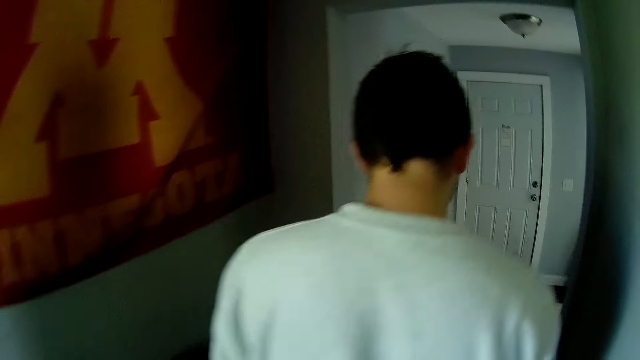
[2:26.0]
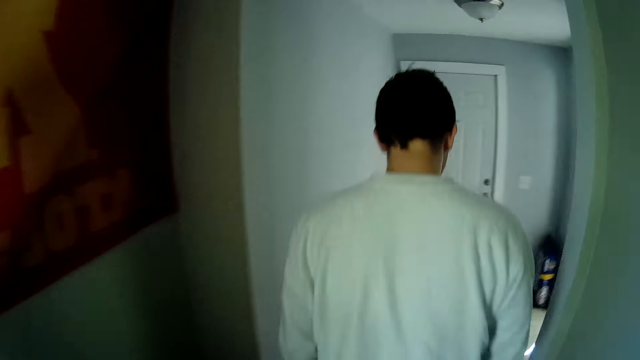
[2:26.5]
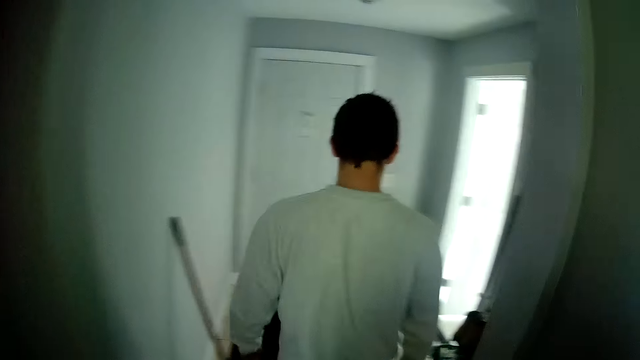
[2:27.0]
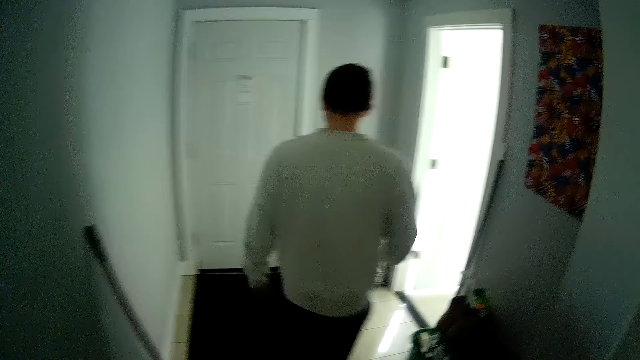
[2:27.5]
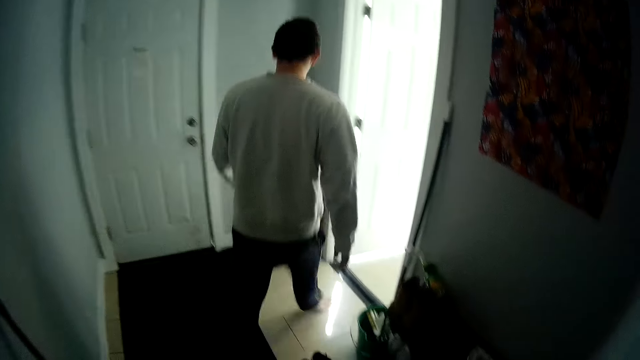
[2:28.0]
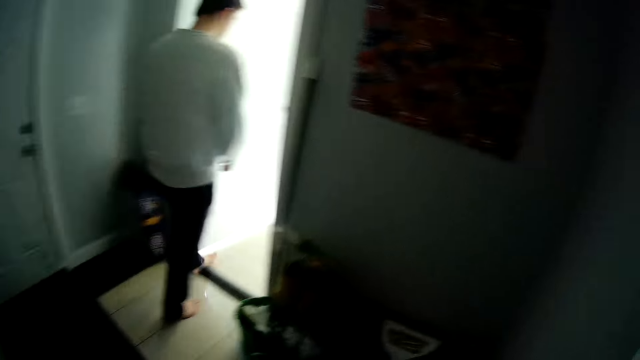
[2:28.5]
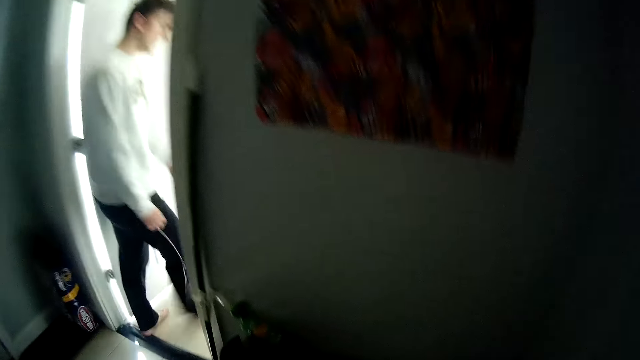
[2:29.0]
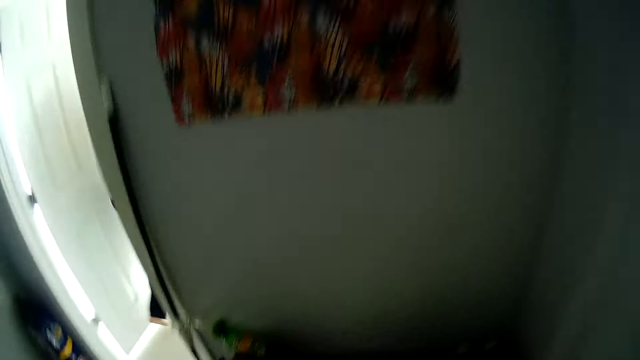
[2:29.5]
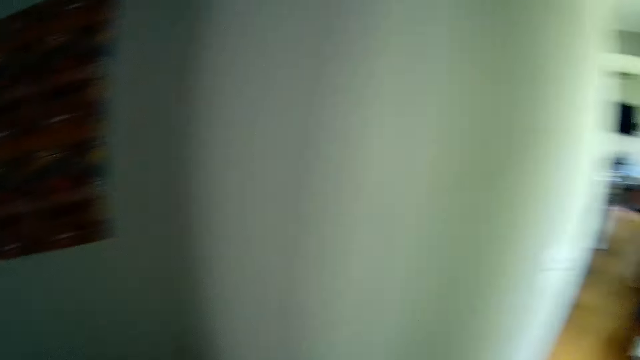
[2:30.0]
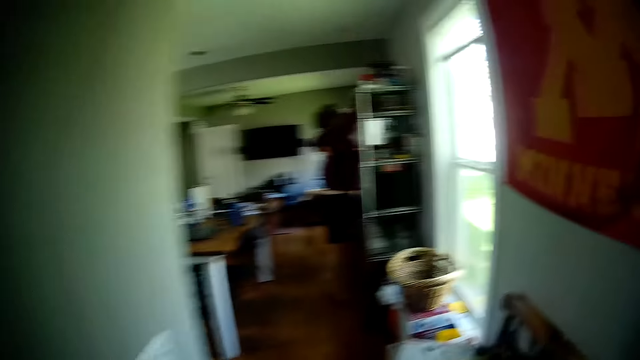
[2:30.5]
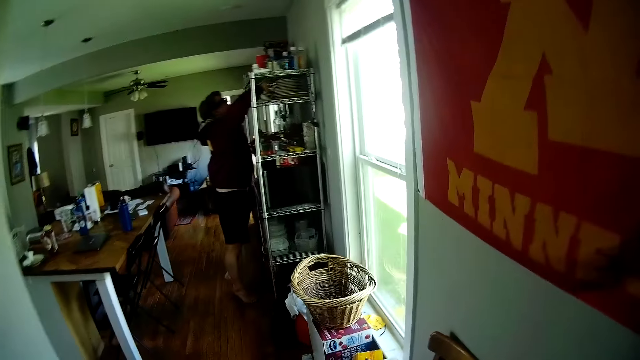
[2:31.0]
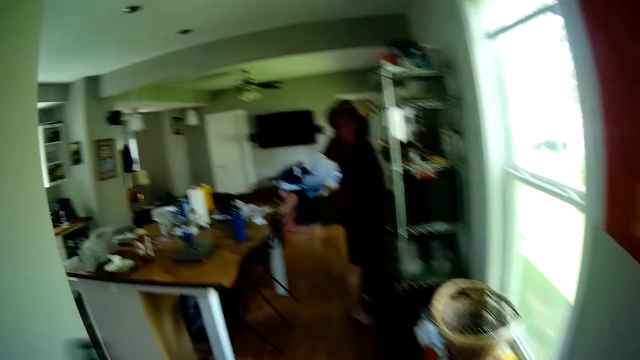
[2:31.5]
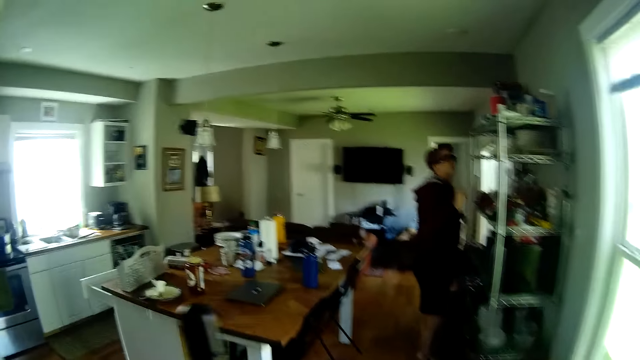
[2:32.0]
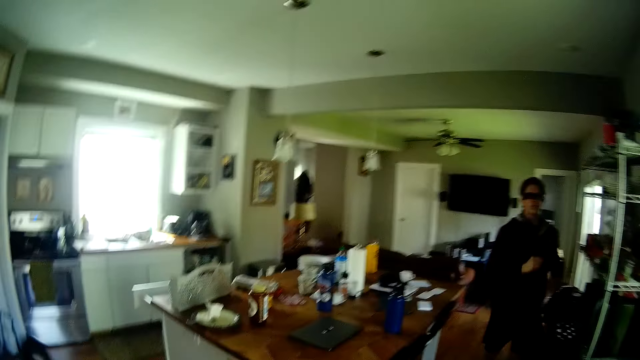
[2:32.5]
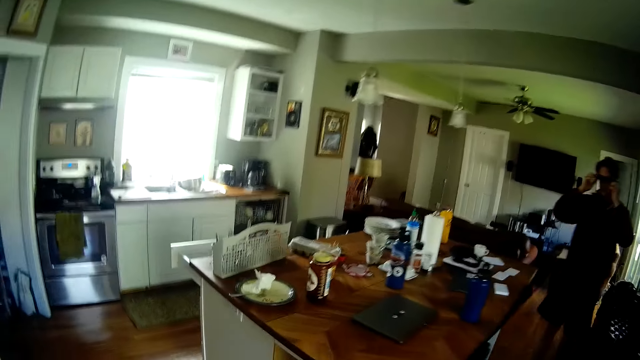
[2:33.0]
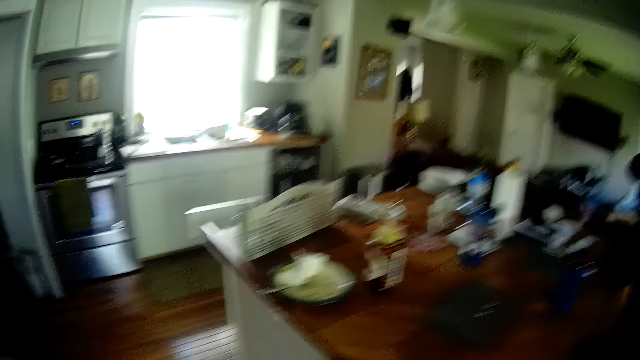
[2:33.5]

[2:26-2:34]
A person walks in a kitchen. The camera wearer converses with the person. The person converses with the camera wearer. The camera wearer walks to the kitchen. A man puts the plates in his hands in the shelf. The camera wearer converses with the man. The man adjusts his glasses or the camera with both hands.

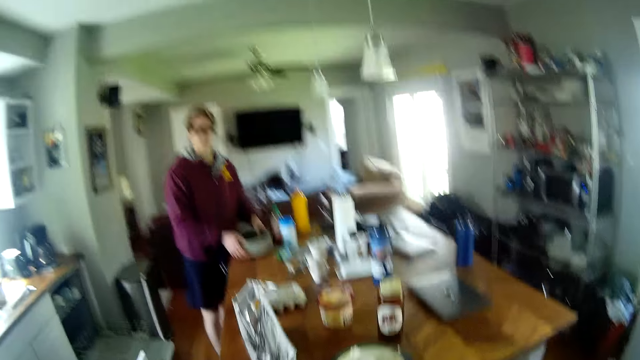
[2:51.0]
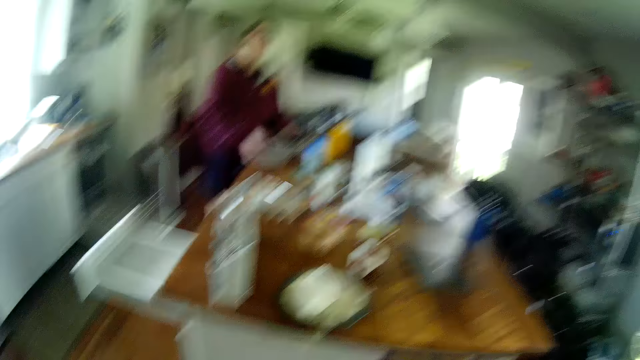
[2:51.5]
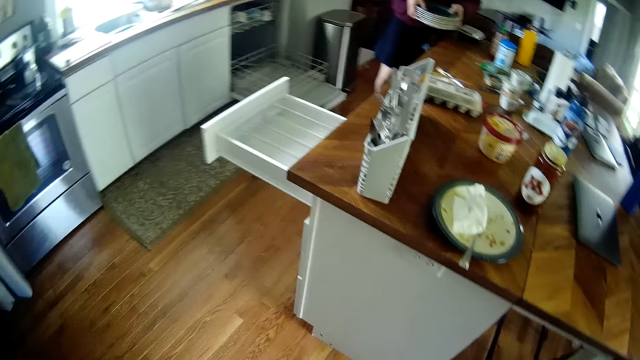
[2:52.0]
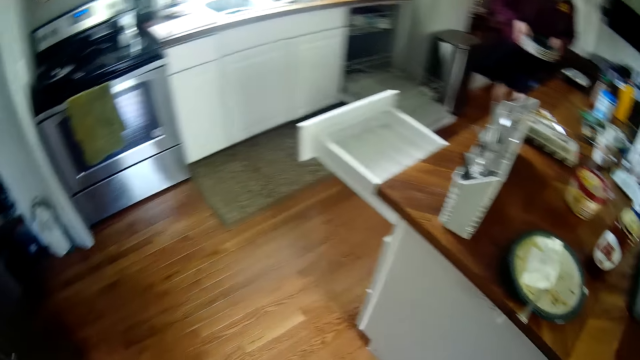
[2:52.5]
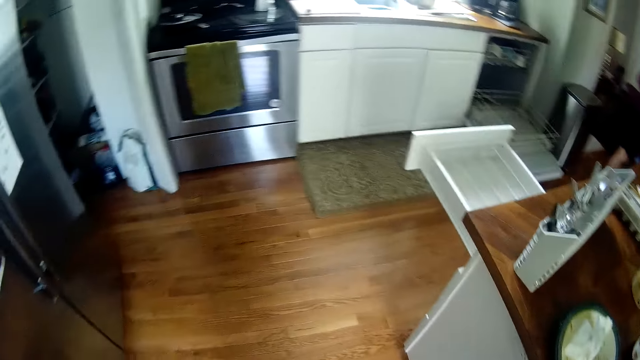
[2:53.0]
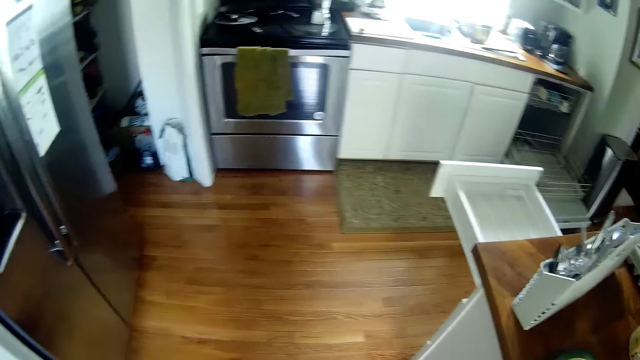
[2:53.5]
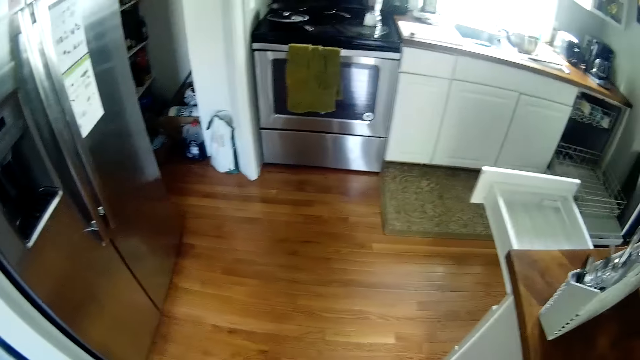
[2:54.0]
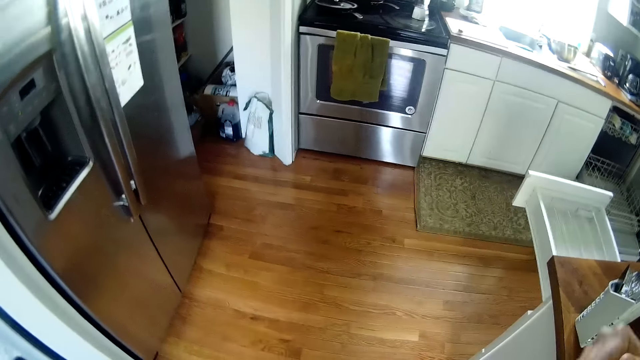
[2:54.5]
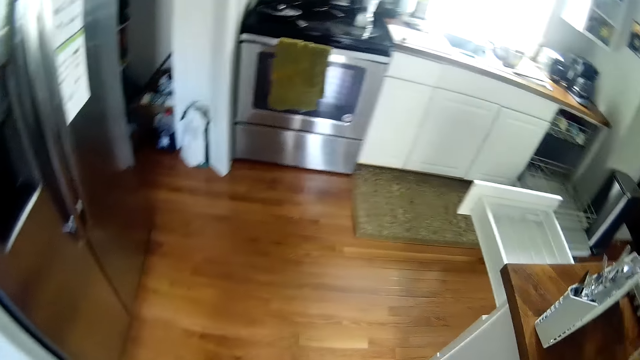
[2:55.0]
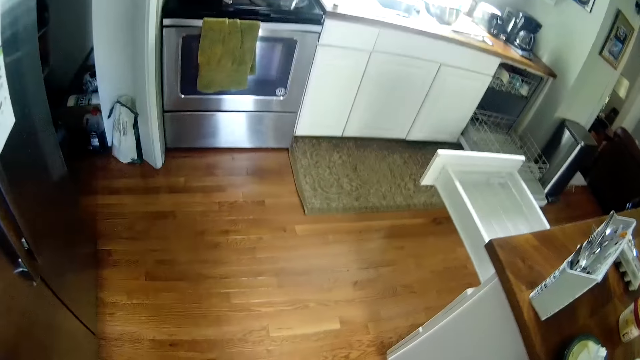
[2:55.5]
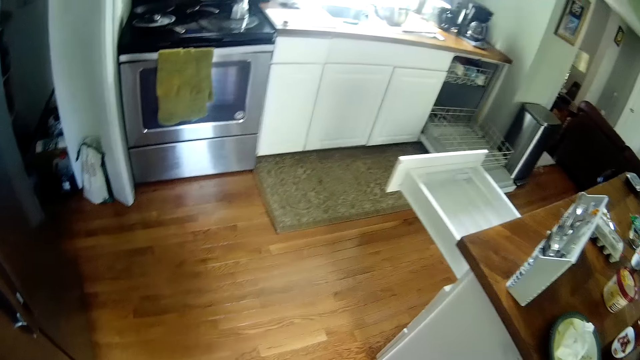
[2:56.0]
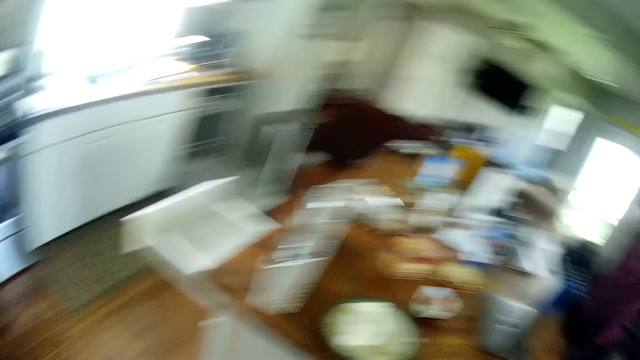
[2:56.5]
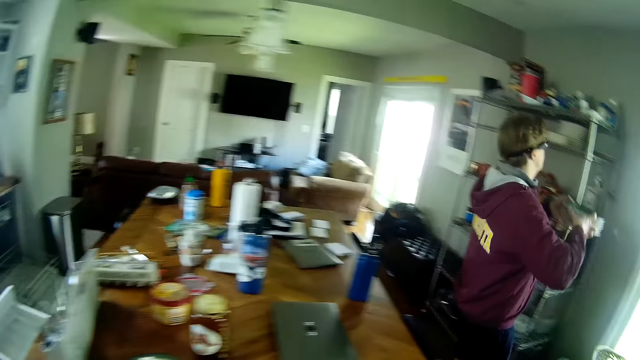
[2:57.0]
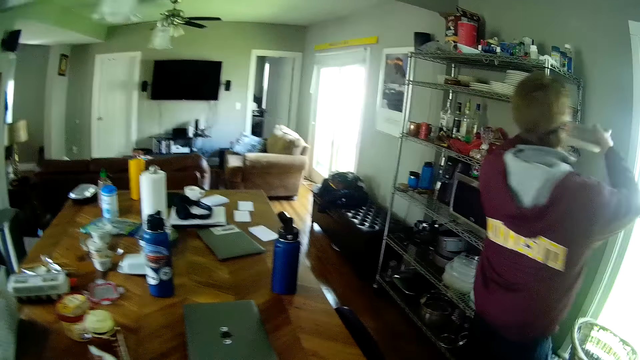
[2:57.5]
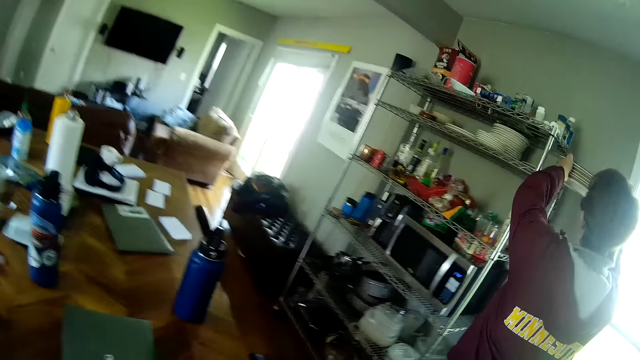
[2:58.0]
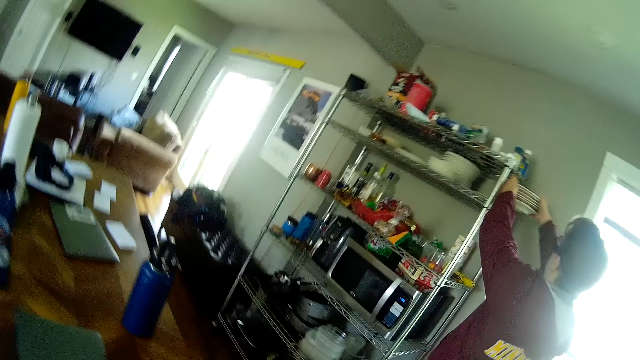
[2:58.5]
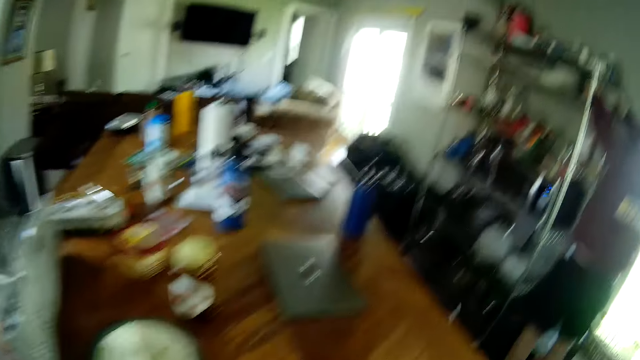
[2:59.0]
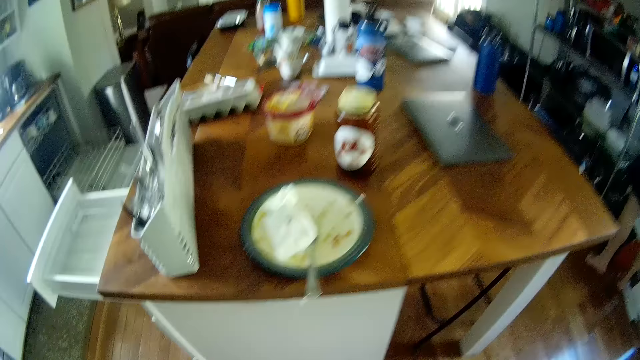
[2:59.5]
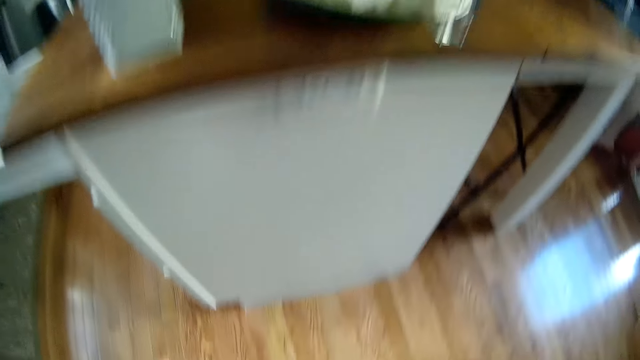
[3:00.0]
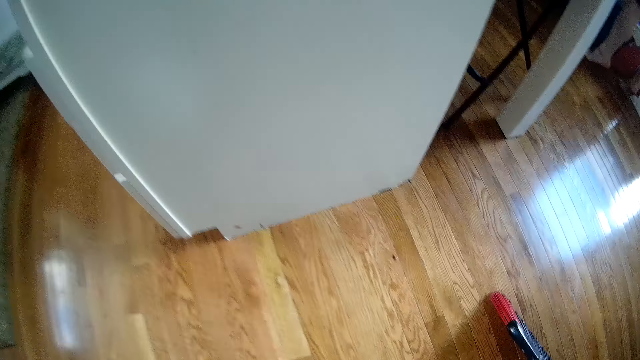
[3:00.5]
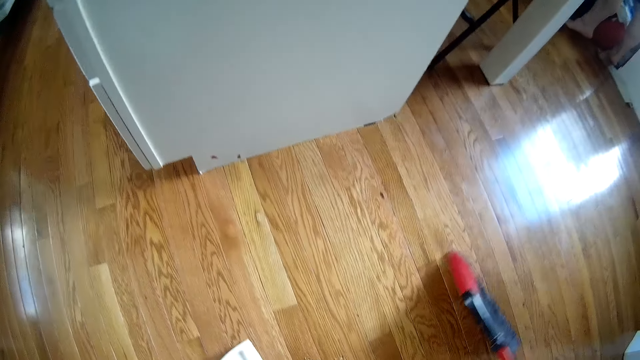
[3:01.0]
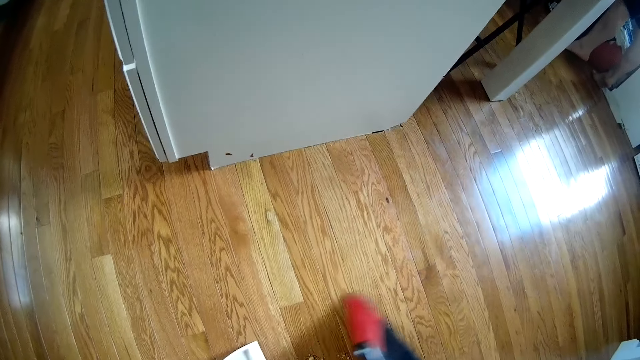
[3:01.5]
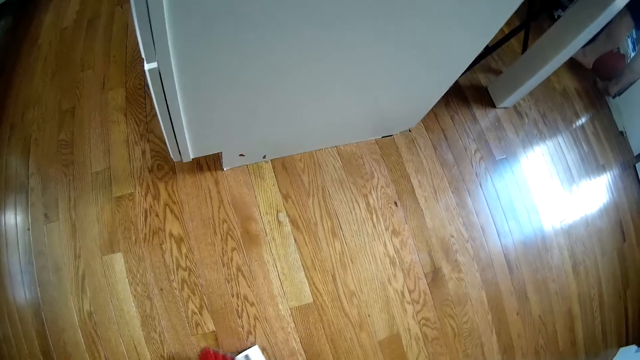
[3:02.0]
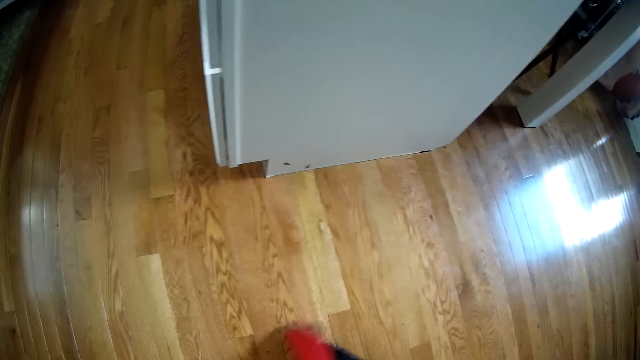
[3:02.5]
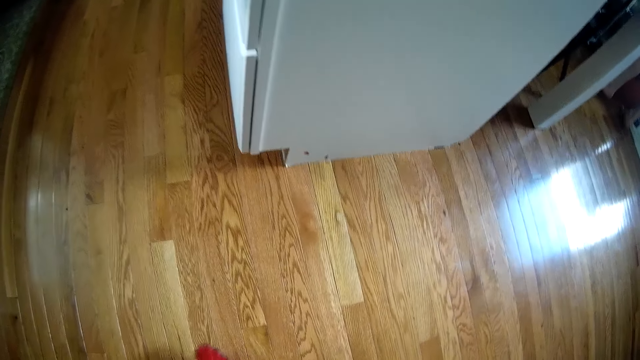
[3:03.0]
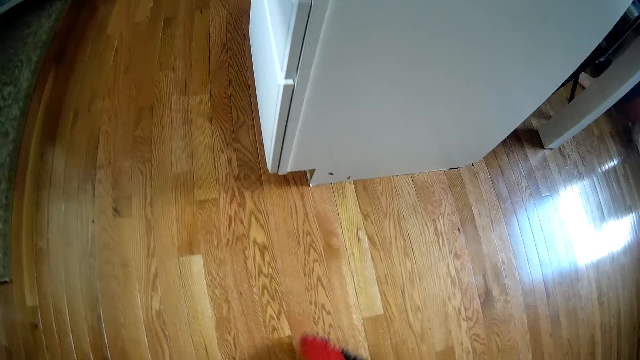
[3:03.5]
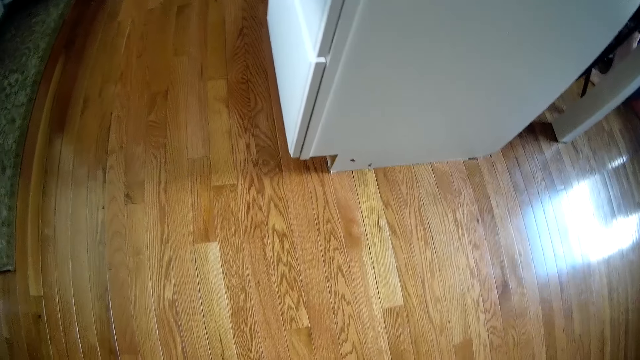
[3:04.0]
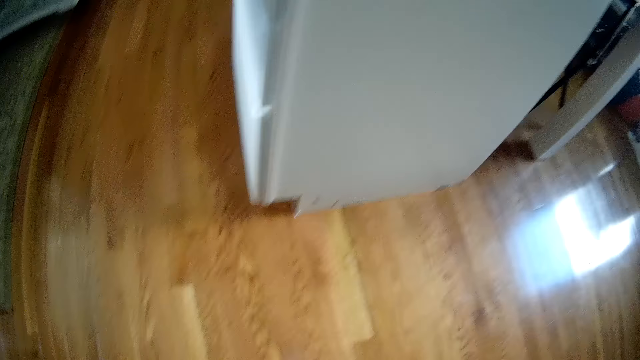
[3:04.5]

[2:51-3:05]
The camera wearer converses with a man. The man carries the plates on the dining table with both hands. The man picks up the plates on the table, and converses with the camera wearer. The camera wearer converses with the man. The man converses with the camera wearer. The camera wearer turns around in the kitchen. The man puts the plates in his hands in the shelf. The camera wearer sweeps dirt on the floor with a brush. They converse with the man.
